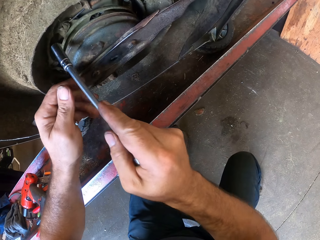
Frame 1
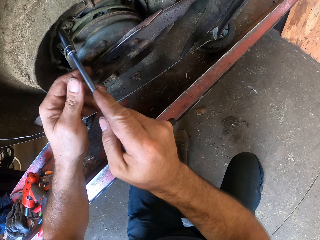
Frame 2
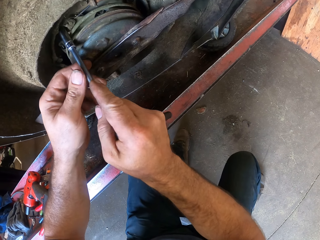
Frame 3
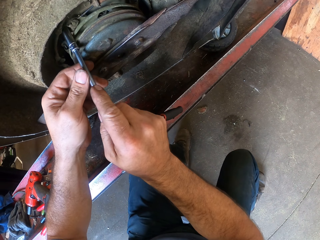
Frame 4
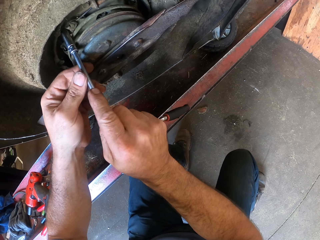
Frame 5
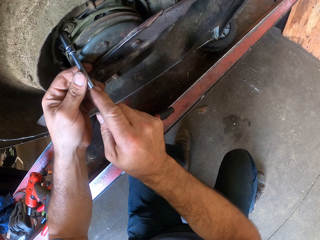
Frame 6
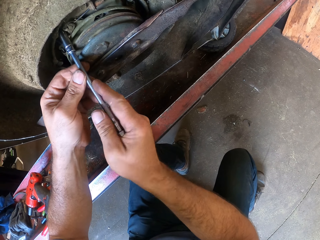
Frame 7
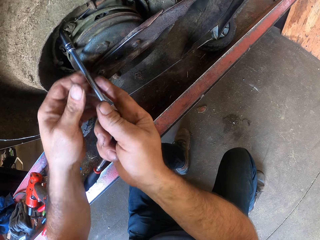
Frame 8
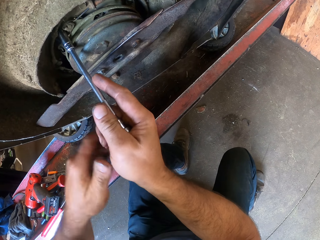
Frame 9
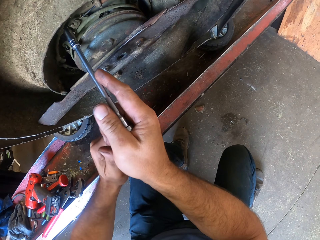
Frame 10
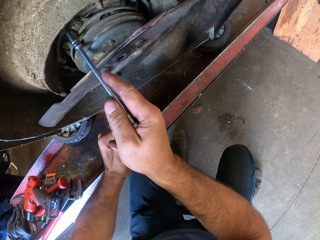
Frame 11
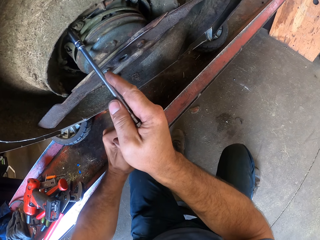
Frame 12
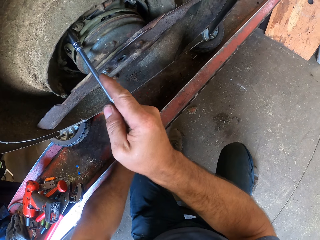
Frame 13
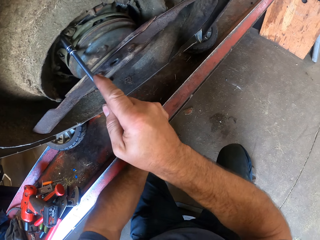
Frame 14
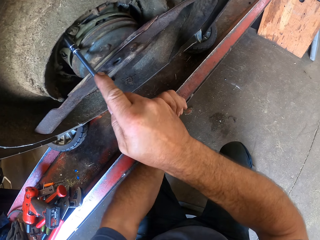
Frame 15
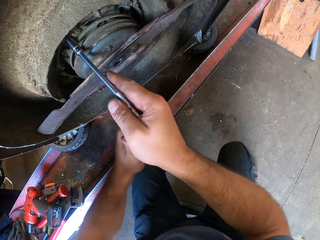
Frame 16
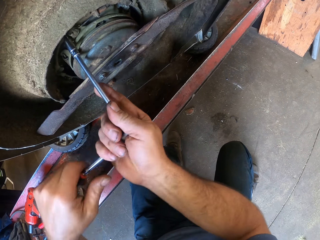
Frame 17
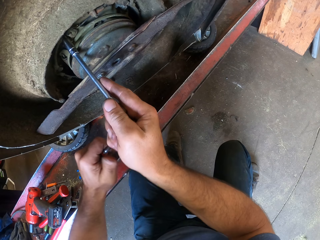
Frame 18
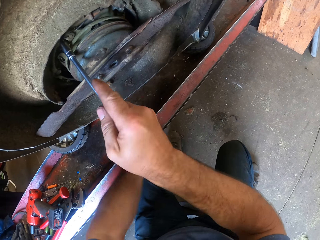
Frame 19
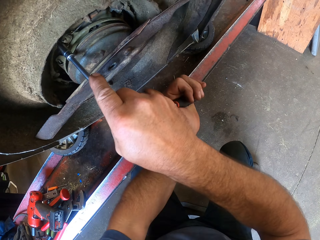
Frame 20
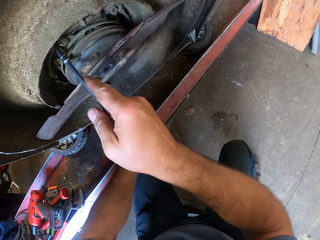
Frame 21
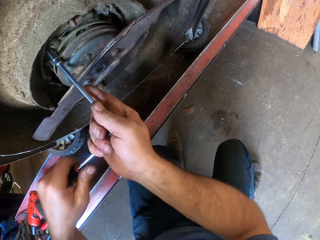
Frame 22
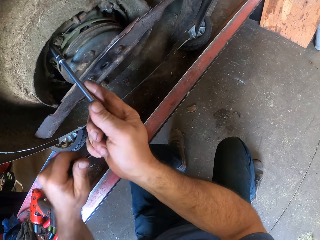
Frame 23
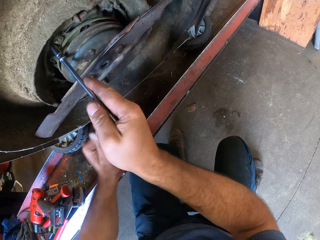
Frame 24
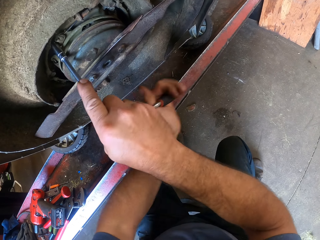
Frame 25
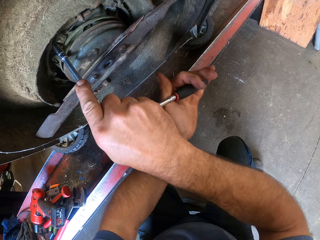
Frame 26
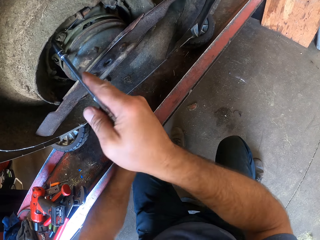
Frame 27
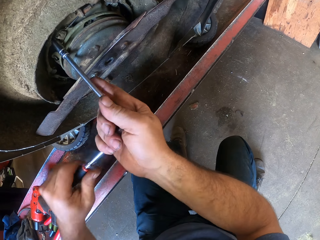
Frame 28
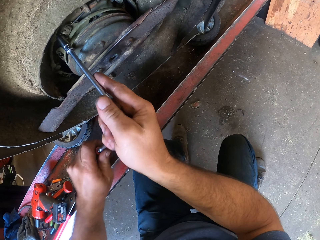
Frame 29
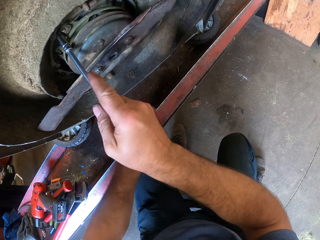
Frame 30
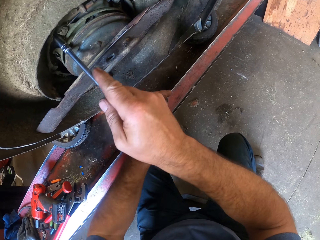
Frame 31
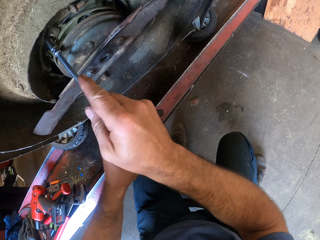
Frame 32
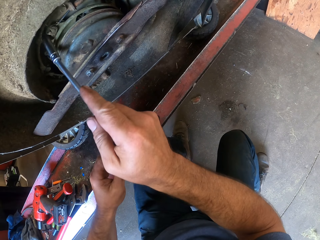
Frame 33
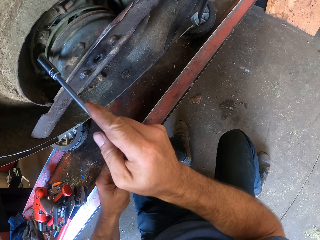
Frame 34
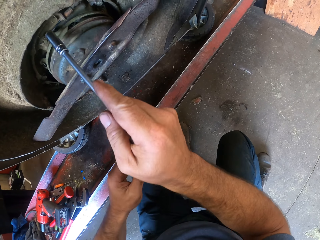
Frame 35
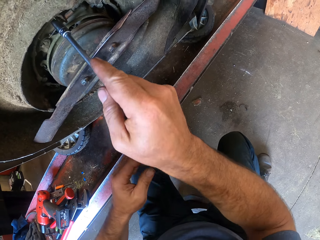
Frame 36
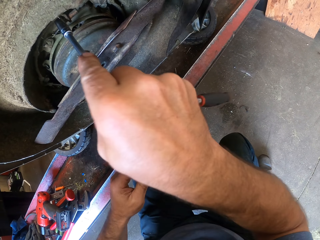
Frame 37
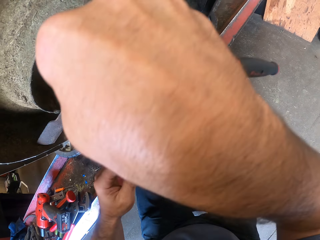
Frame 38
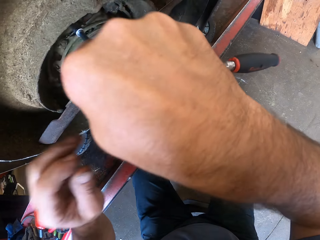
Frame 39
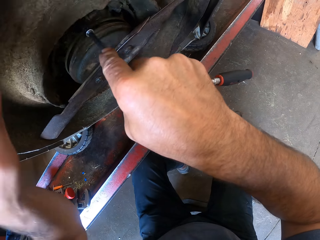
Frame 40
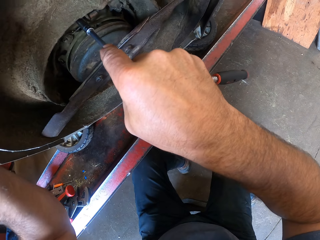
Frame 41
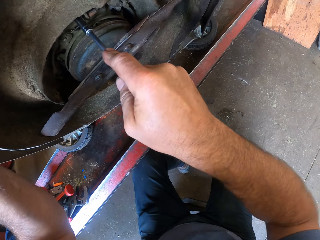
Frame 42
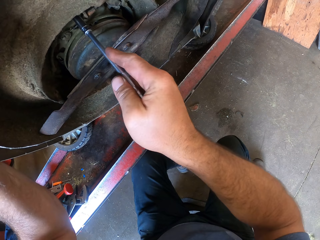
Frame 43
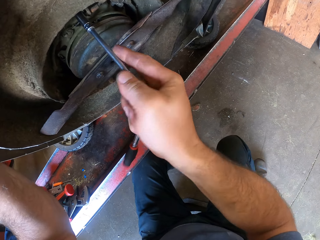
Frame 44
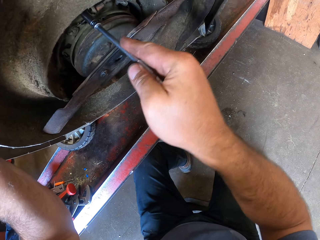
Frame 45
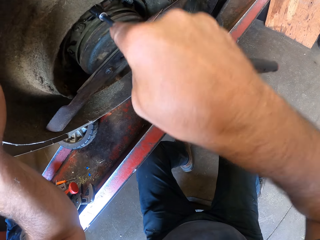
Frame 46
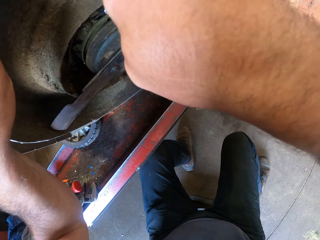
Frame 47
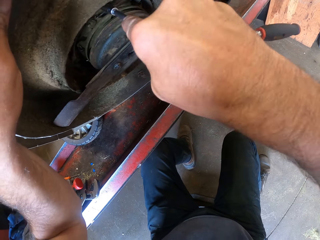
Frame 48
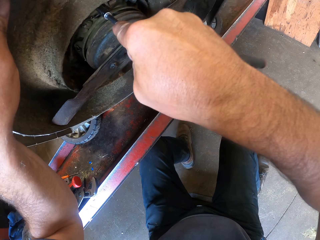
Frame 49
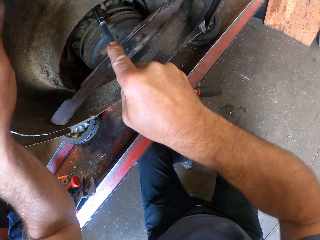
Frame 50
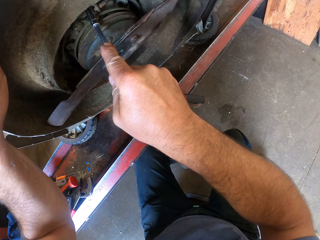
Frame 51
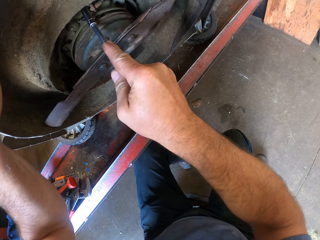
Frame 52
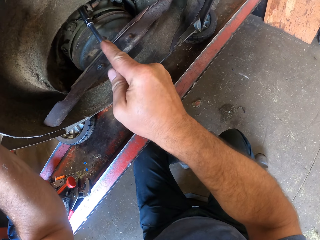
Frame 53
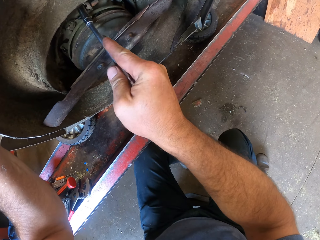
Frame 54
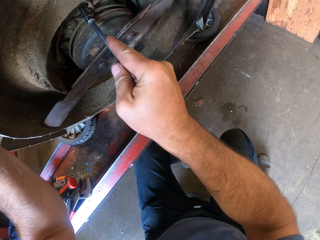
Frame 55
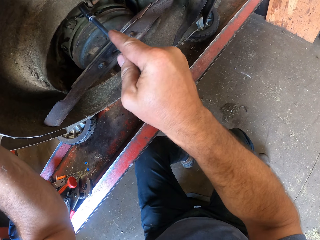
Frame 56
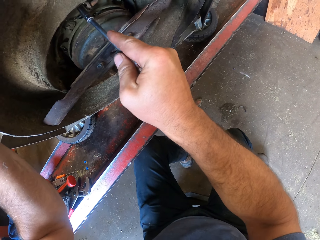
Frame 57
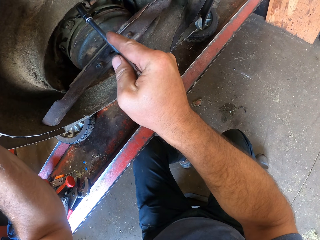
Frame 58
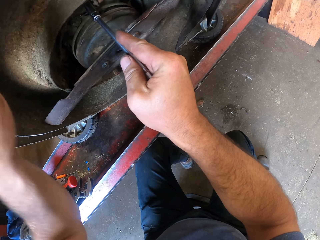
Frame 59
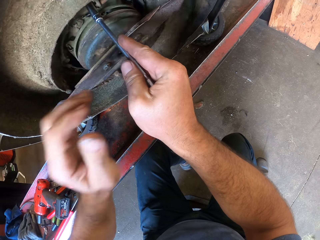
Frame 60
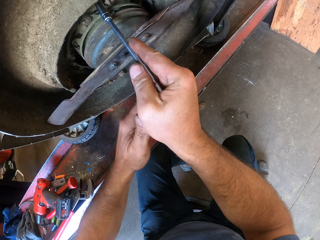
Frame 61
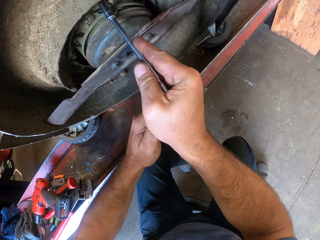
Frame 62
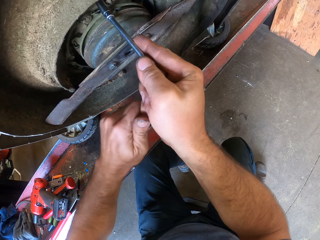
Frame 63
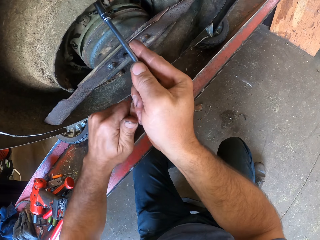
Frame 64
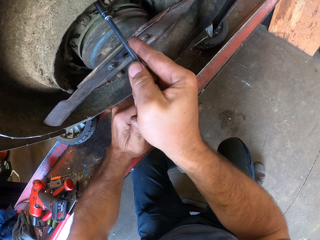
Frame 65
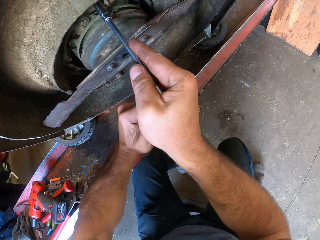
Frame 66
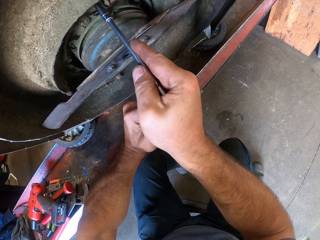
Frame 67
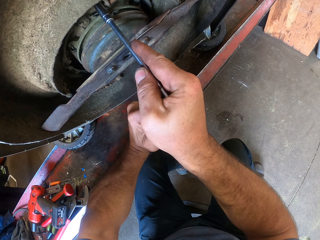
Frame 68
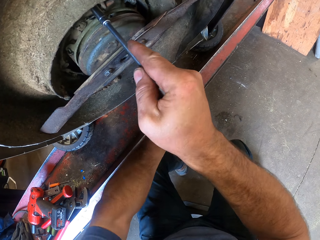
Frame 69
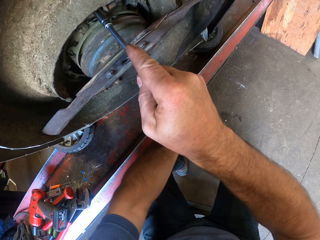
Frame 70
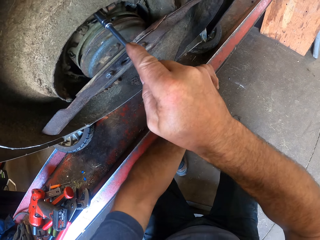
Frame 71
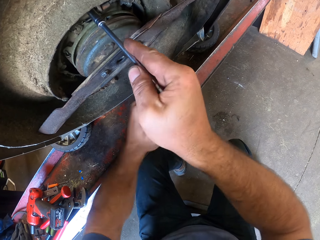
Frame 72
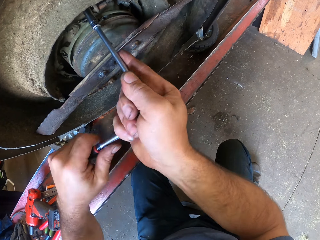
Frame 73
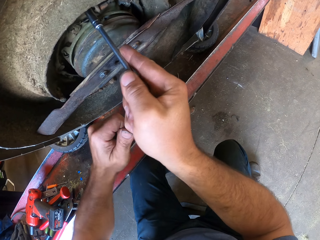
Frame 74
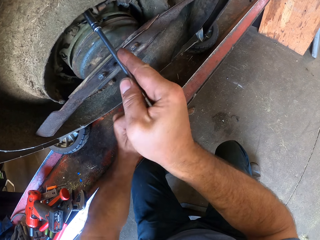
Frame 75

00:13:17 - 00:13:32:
The camera wearer places the screwdriver to the mower. He loosens a nut on the cutting blade joint with the socket wrench. He uses the screwdriver with both hands. He inserts the socket wrench into another nut with his right hand. He loosens a nut on the cutting blade joint with the socket wrench in his right hand. He moves his left hand. He adjusts the mower using the screwdriver. He loosens a nut on the cutting blade joint with the socket wrench in both hands. He uses both hands to turn the screwdriver.

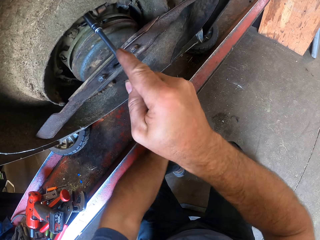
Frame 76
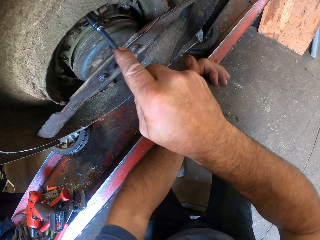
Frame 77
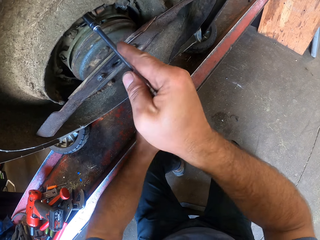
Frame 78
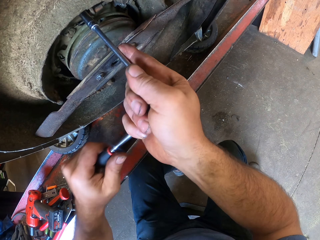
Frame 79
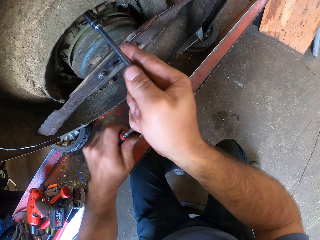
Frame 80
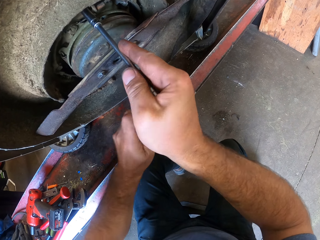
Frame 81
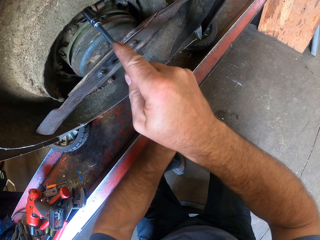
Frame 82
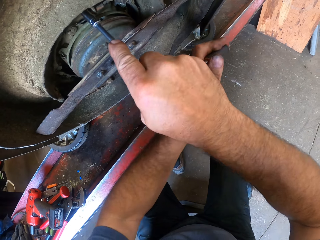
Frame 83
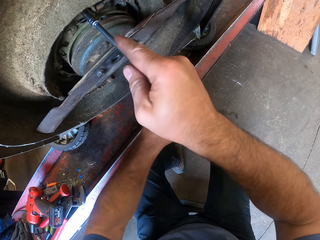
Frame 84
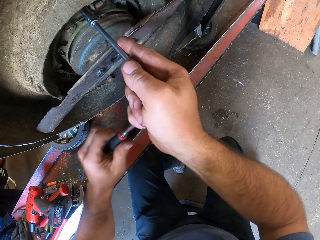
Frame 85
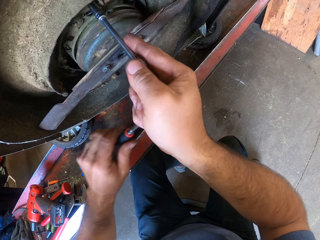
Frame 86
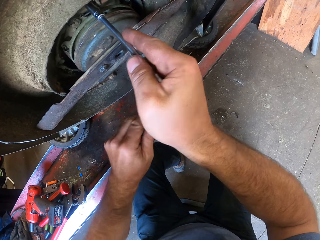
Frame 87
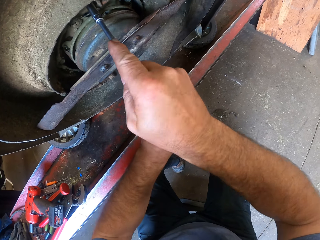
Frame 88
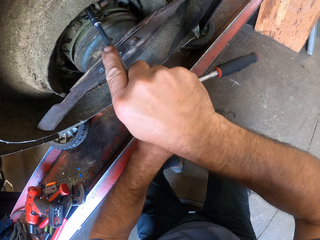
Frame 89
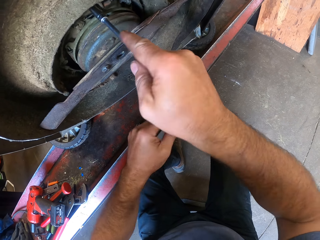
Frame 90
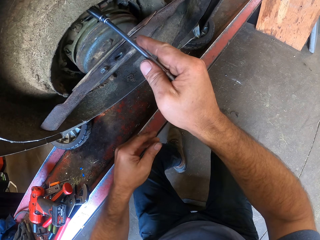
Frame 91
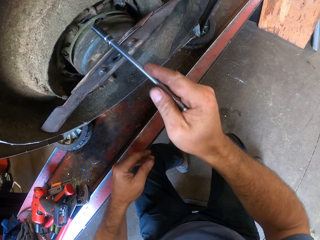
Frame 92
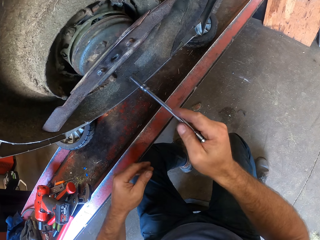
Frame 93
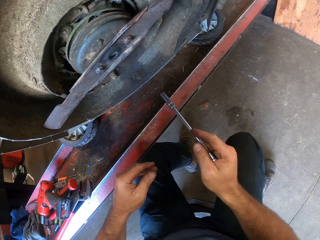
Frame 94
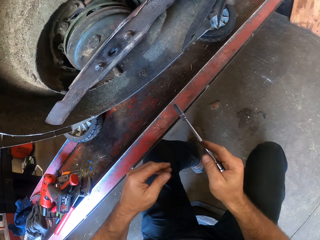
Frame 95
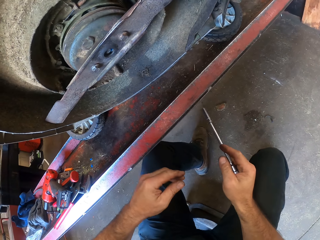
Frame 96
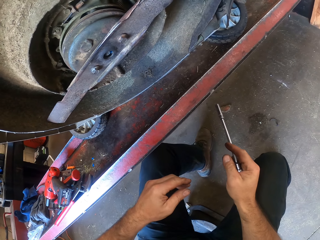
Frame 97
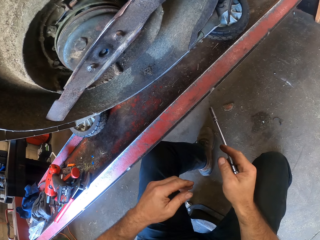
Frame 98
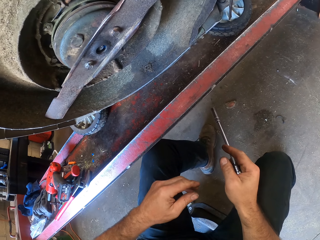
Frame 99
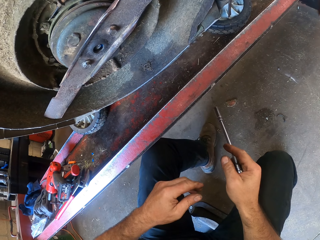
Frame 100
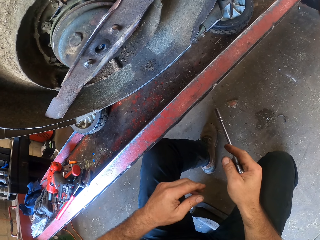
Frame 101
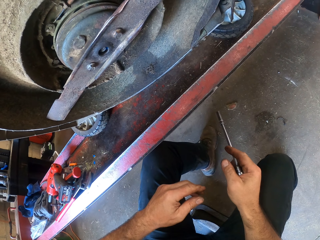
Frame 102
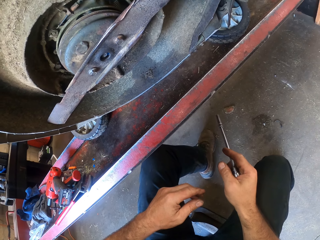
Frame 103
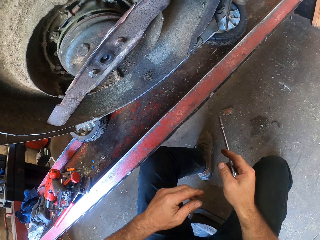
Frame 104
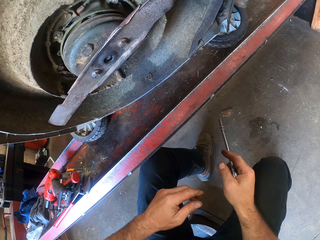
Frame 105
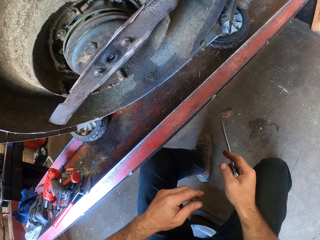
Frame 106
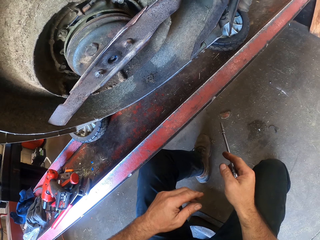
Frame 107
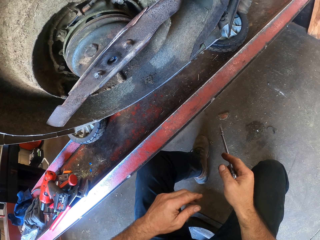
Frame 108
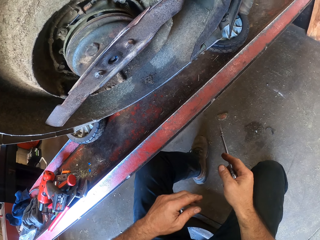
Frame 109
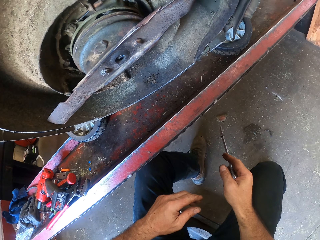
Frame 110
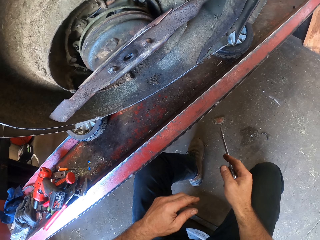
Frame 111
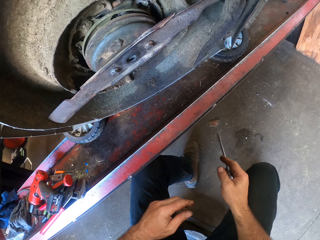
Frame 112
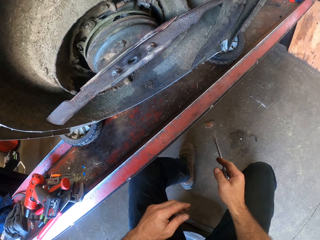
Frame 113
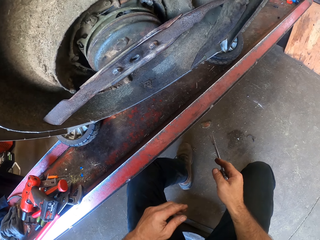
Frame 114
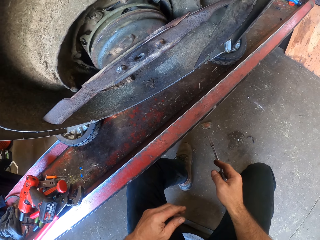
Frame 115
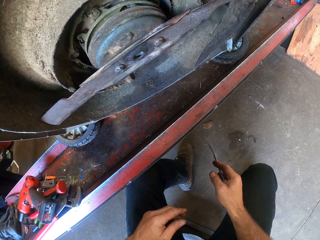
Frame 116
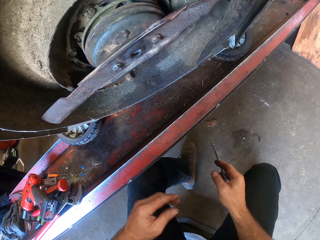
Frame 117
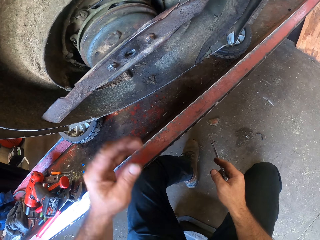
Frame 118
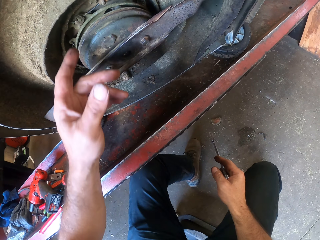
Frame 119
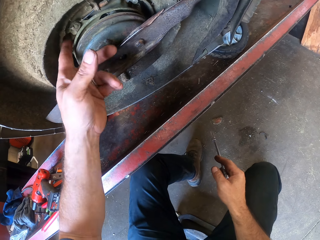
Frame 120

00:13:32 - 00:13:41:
The camera wearer removes the screwdriver from the mower. He puts his hands on the lap.
